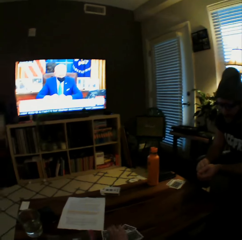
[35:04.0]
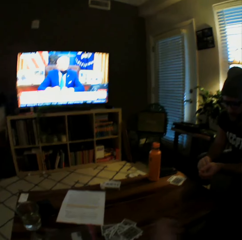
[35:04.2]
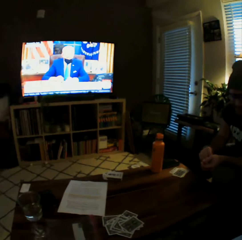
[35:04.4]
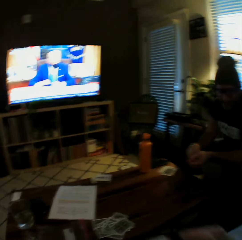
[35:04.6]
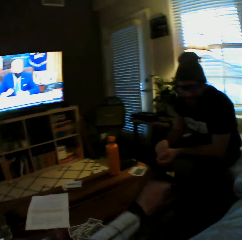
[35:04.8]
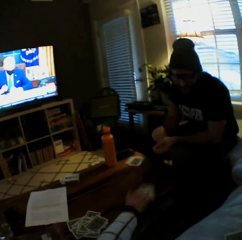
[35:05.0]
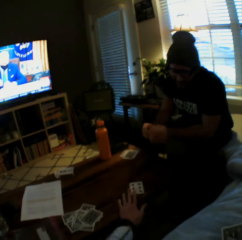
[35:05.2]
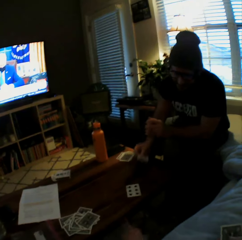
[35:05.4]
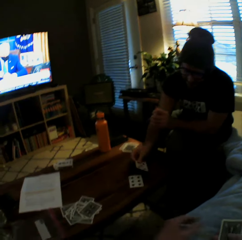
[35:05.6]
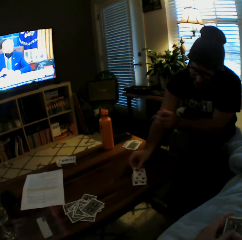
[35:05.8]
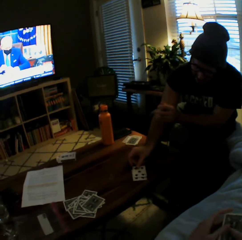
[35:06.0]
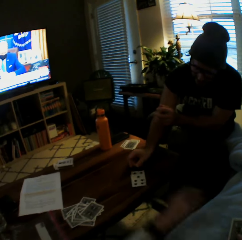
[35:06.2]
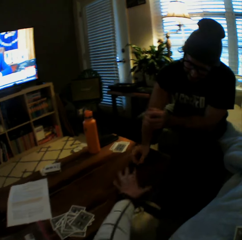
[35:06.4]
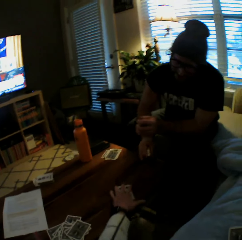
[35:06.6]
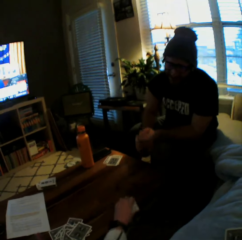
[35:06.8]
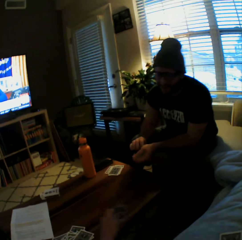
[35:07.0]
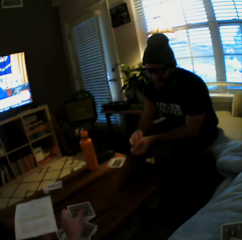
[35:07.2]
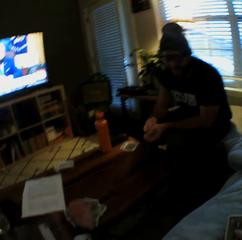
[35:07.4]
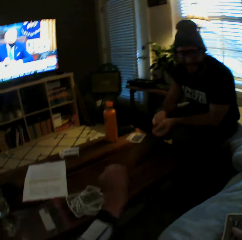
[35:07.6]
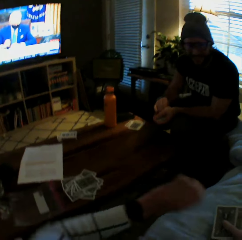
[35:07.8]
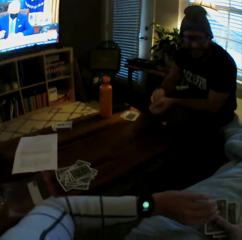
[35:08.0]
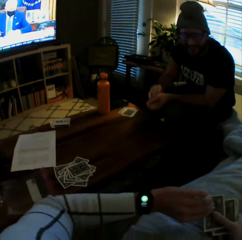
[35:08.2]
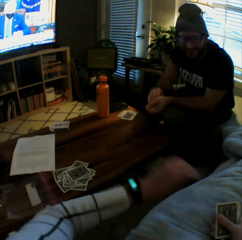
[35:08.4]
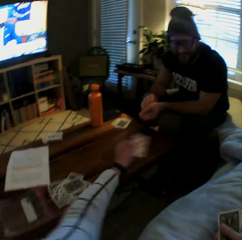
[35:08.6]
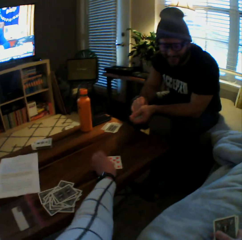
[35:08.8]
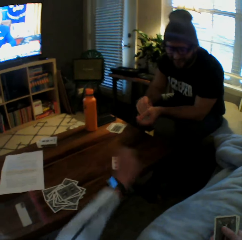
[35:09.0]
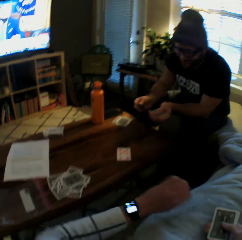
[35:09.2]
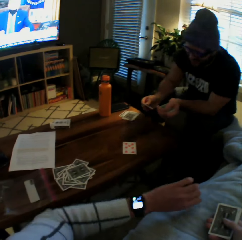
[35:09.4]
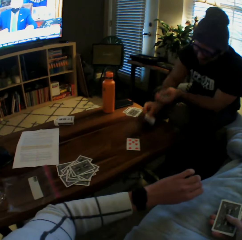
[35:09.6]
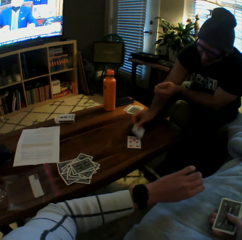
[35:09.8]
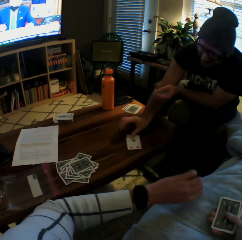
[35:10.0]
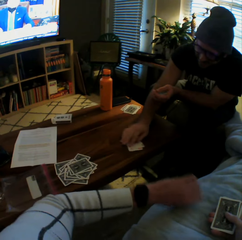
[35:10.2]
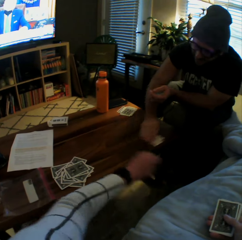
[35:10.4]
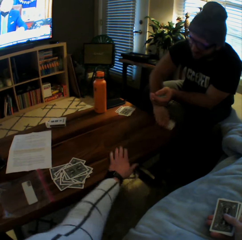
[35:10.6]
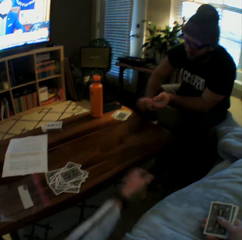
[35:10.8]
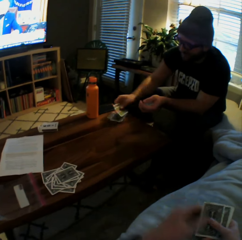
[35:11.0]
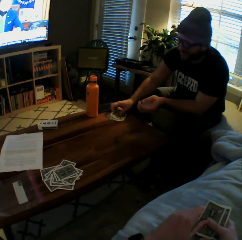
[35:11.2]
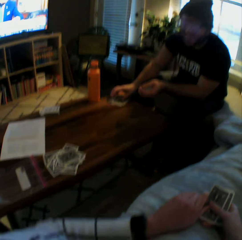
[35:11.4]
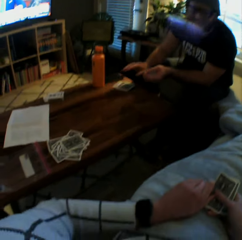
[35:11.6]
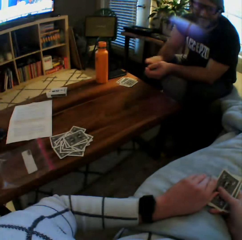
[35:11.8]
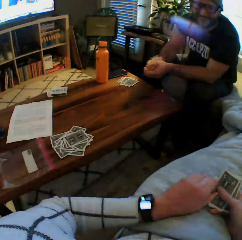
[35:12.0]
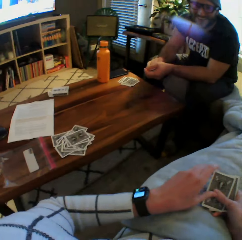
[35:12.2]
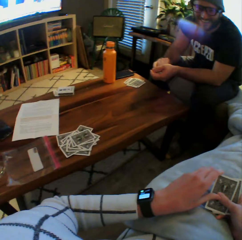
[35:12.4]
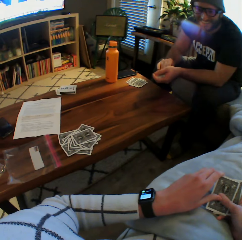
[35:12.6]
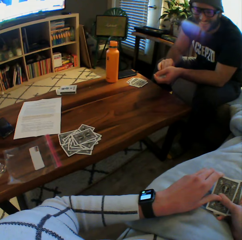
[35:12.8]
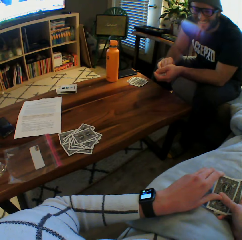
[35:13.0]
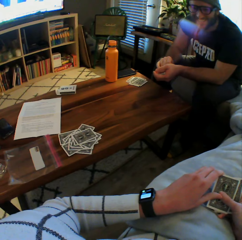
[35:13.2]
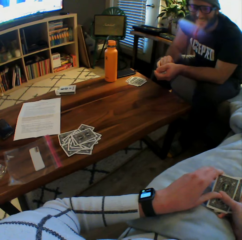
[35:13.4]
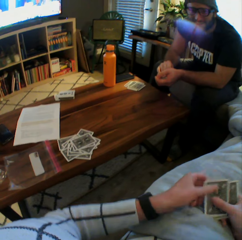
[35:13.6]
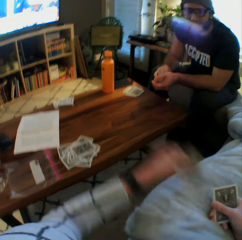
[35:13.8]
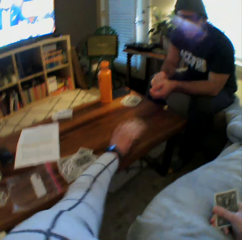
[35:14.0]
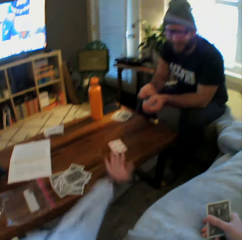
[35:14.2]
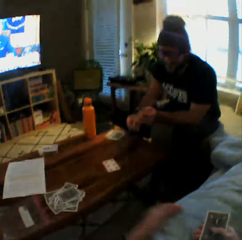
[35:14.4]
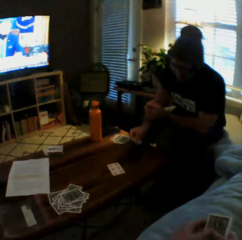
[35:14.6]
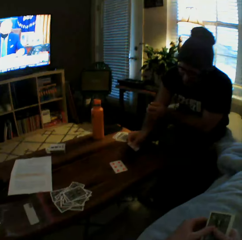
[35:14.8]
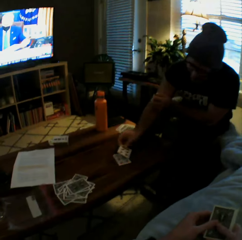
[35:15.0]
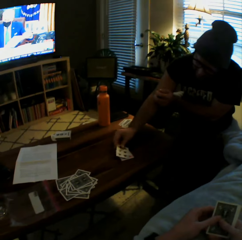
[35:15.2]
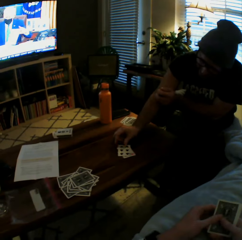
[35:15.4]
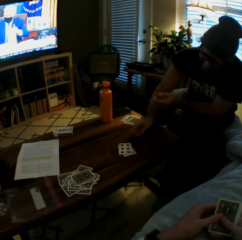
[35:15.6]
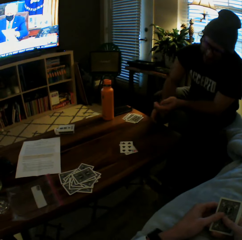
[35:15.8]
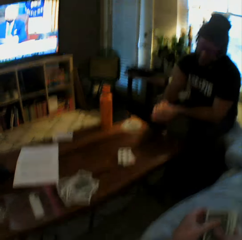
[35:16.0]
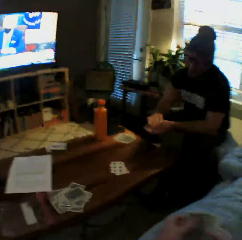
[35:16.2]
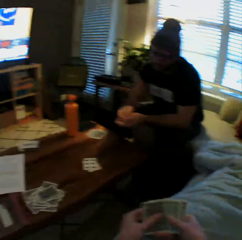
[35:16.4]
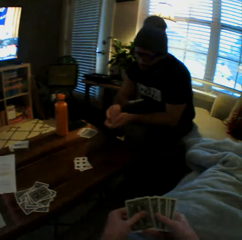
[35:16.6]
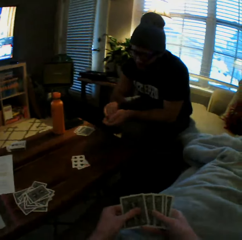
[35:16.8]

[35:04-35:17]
The camera wearer drops the cards on the table. She drops another card on the table with her left hand. The man drops another card on the table with his right hand. The camera wearer picks up the cards from the table with her left hand and drops the cards on the table. She looks at her wristwatch. She drops another card on the table with her left hand. The man drops another card on the table with his right hand. The camera wearer stretches her left hand towards the table. The man picks up the cards from the table with his right hand. The camera wearer contracts her left hand. The man drops the cards on the table. The camera wearer looks at the wristwatch in her left hand. She drops another card on the table with her left hand. The man drops another card on the table with his right hand.

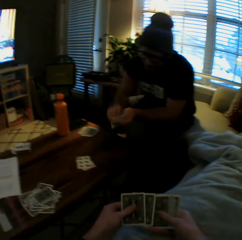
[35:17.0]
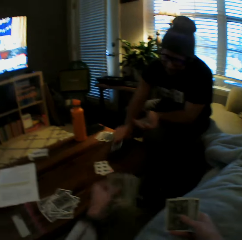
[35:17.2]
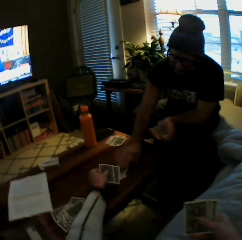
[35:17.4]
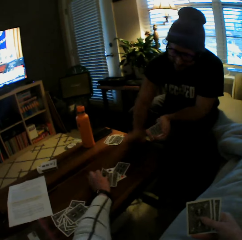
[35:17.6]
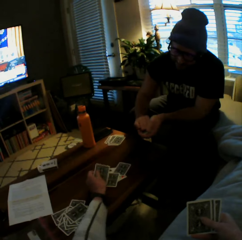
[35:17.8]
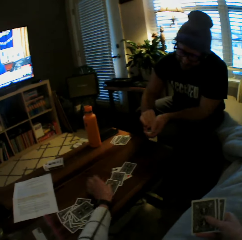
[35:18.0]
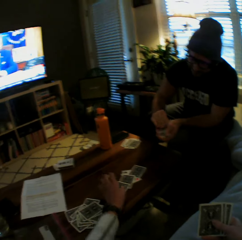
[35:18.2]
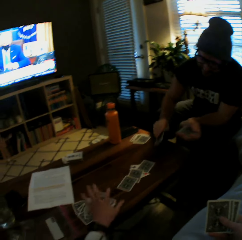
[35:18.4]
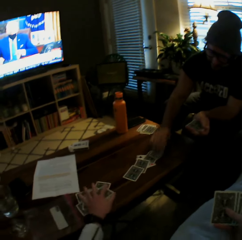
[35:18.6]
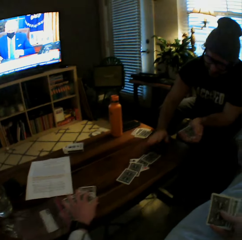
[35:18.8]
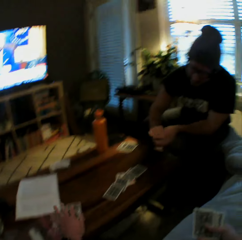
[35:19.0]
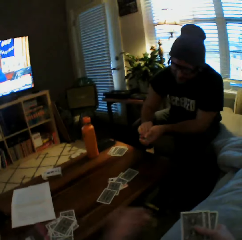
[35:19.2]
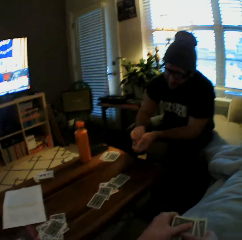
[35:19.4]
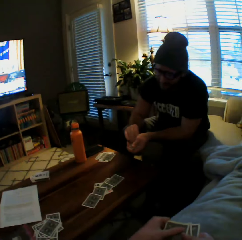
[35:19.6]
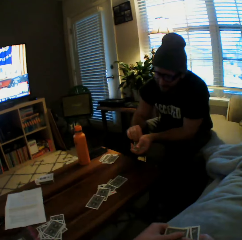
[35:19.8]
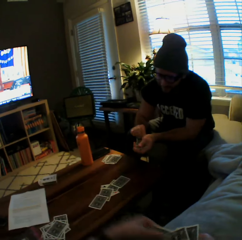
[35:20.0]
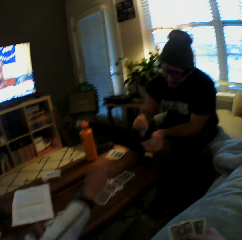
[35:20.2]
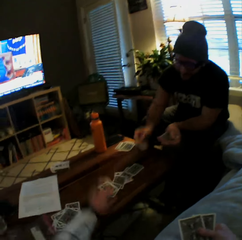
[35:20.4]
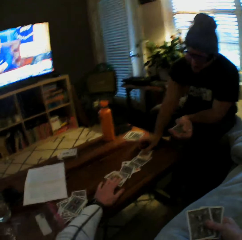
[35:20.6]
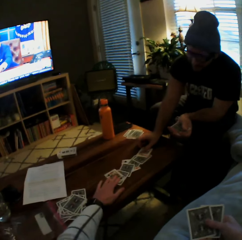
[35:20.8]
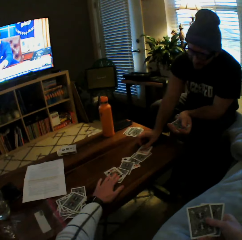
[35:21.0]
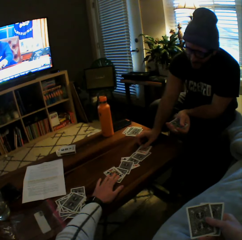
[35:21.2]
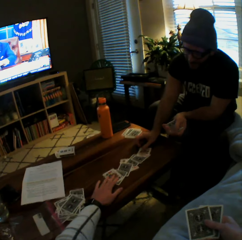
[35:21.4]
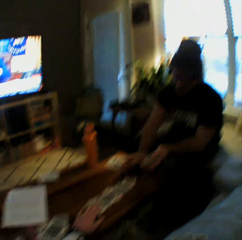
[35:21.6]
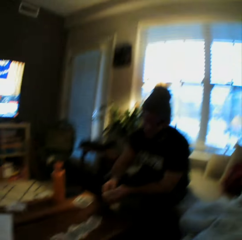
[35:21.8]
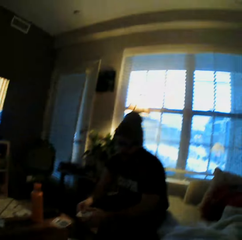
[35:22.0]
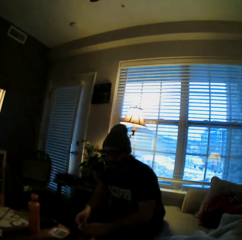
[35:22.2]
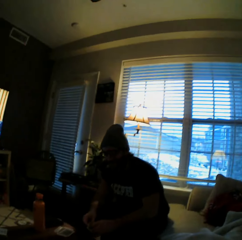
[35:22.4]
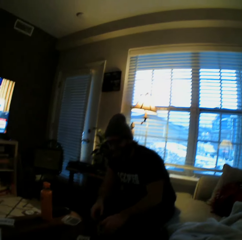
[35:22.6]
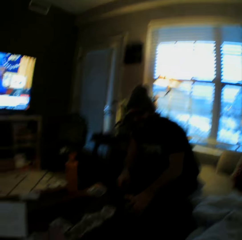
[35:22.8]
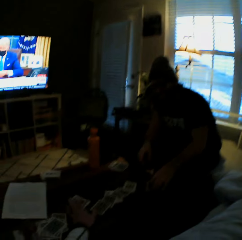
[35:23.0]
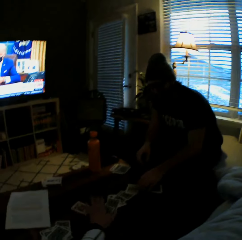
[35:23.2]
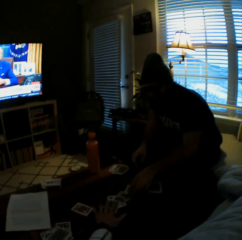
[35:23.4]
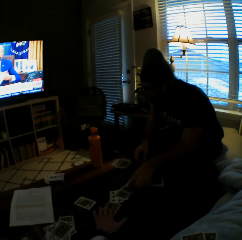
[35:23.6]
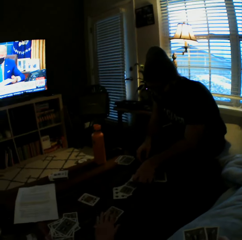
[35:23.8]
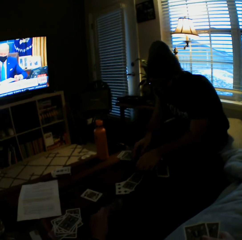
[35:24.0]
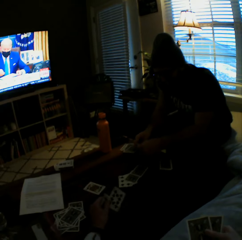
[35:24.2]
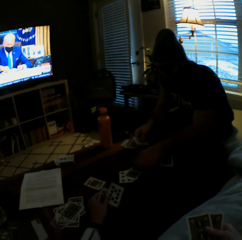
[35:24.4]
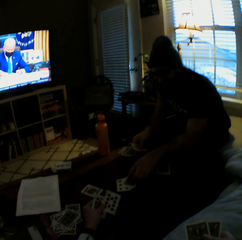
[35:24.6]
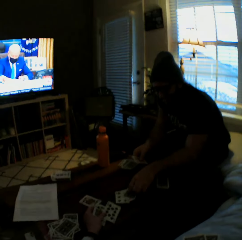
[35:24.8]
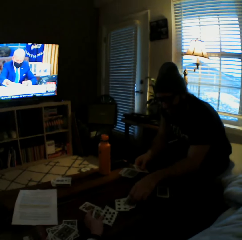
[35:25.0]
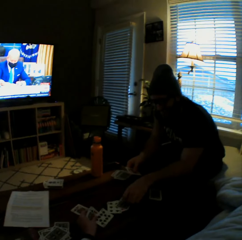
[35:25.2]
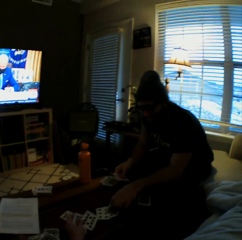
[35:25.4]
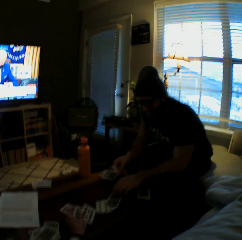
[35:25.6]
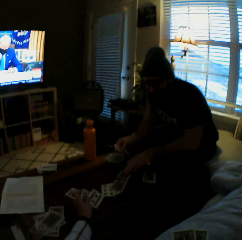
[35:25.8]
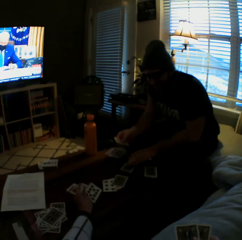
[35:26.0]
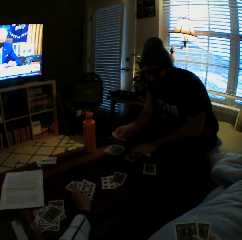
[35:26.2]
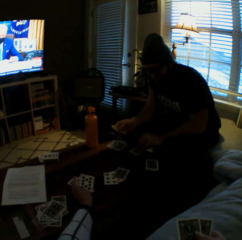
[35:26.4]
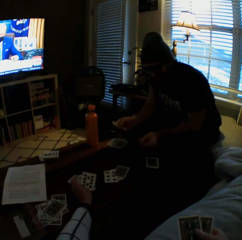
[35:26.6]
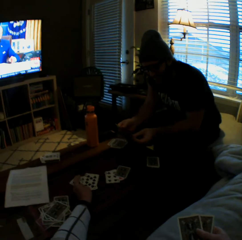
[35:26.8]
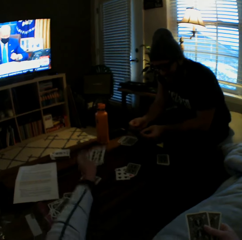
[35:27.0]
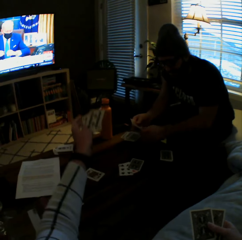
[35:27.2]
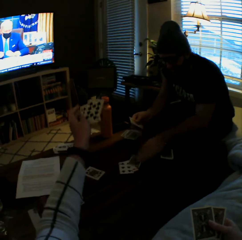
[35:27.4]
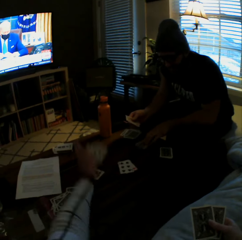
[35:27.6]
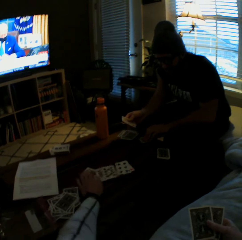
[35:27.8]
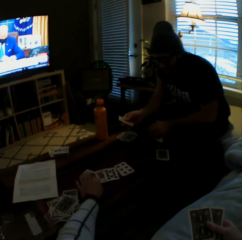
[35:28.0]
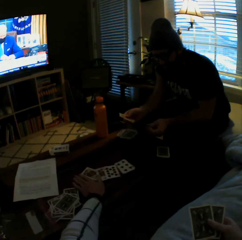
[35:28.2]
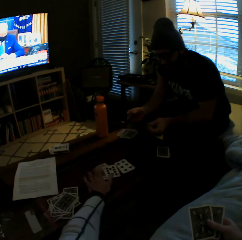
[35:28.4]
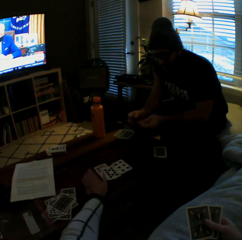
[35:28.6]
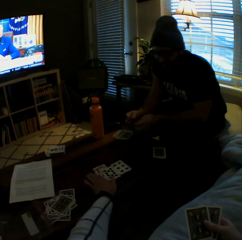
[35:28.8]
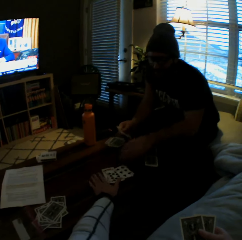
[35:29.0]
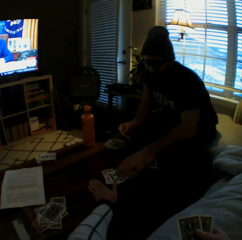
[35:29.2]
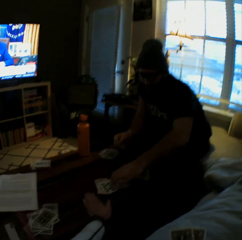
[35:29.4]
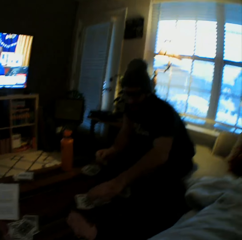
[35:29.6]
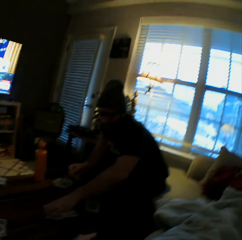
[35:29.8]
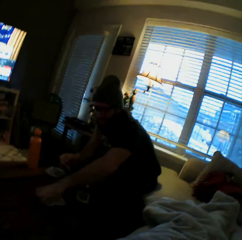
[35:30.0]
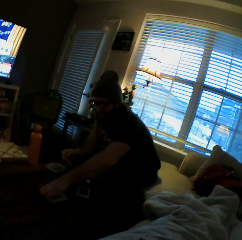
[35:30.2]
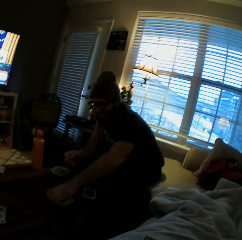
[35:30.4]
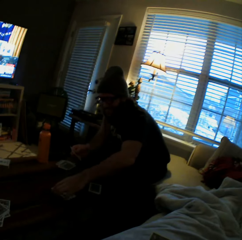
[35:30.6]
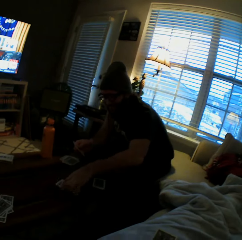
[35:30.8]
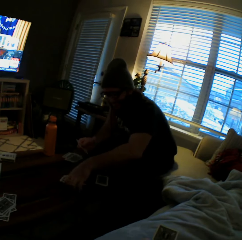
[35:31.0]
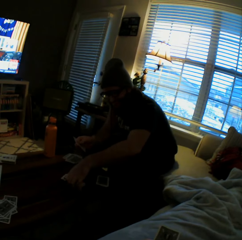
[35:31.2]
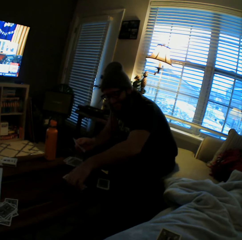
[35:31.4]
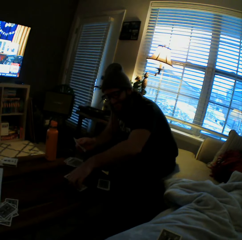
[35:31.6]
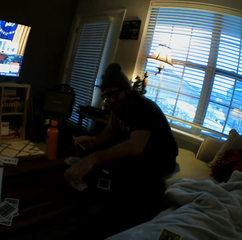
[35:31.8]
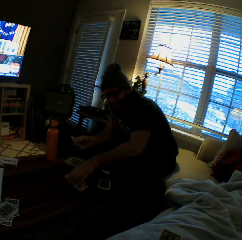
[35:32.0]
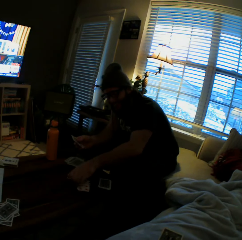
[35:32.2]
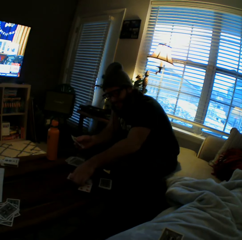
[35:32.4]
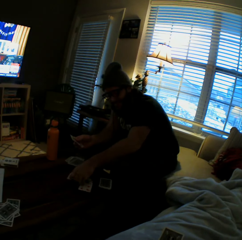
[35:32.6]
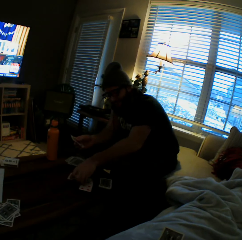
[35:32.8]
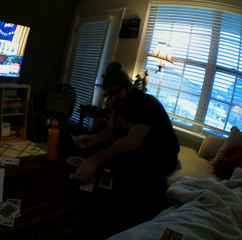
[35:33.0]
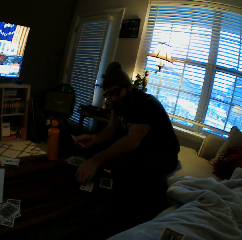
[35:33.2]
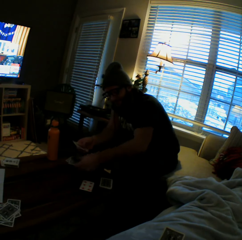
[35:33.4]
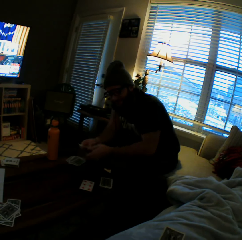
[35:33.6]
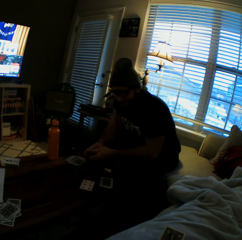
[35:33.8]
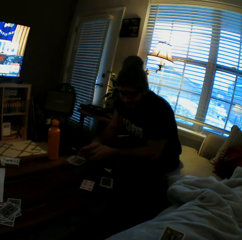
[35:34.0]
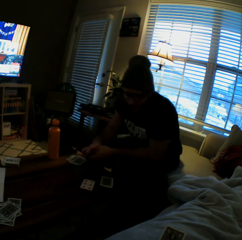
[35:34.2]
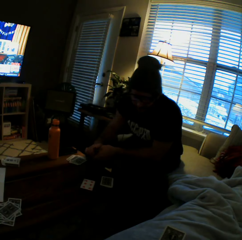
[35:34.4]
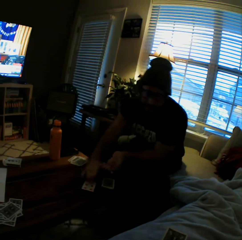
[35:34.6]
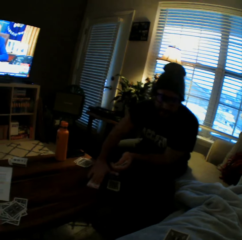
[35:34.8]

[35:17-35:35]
The man drops another card on the table with his right hand. The camera wearer drops another card on the table with her left hand. She drops another card on the table with her left hand again. The man drops another card on the table with his right hand. The camera wearer drops another card on the table with her left hand. The man drops another card on the table with his right hand. The camera wearer interacts with the man. The man picks up the cards on the table with both hands. The camera wearer drops two cards on the table with her left hand. The man picks up the cards on the table with both hands.
